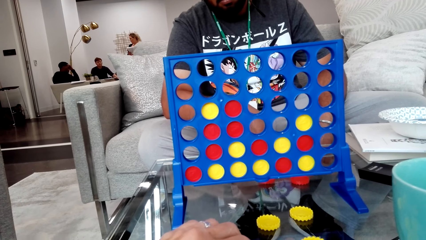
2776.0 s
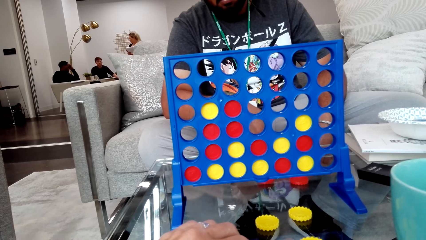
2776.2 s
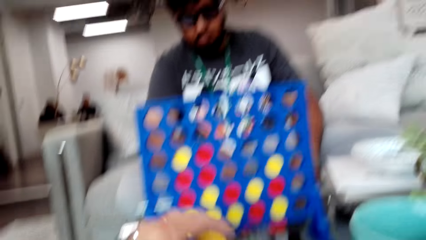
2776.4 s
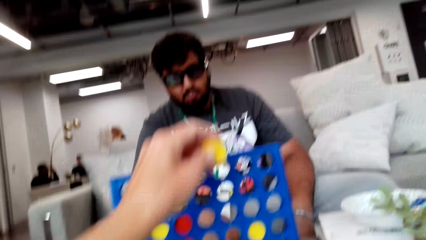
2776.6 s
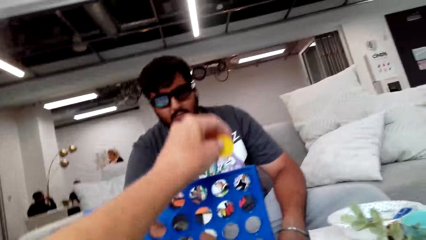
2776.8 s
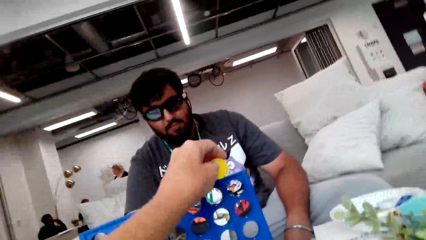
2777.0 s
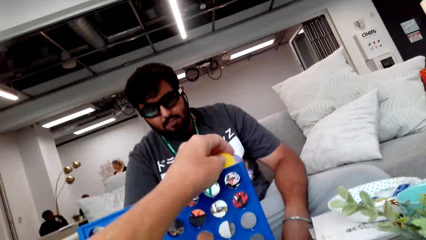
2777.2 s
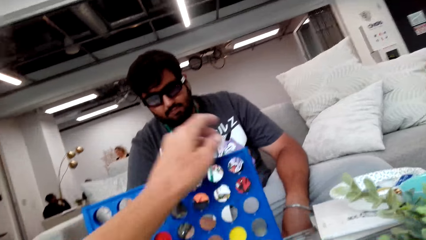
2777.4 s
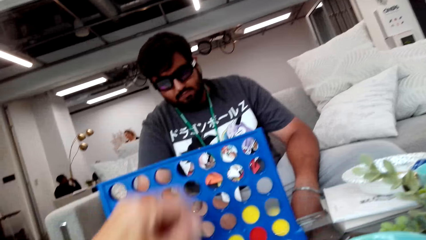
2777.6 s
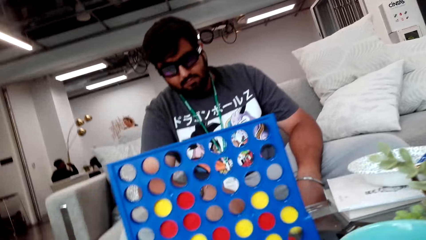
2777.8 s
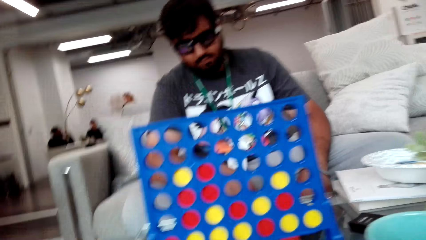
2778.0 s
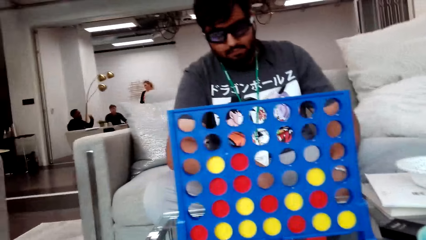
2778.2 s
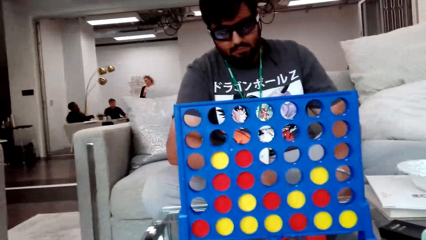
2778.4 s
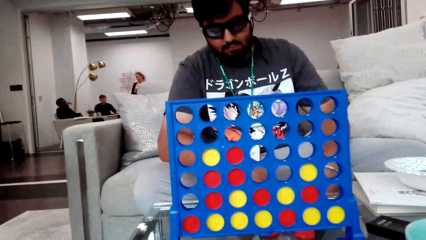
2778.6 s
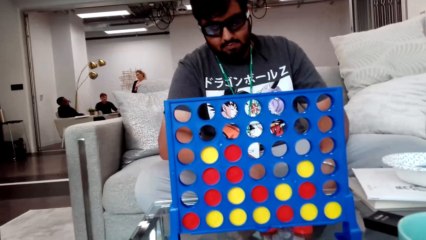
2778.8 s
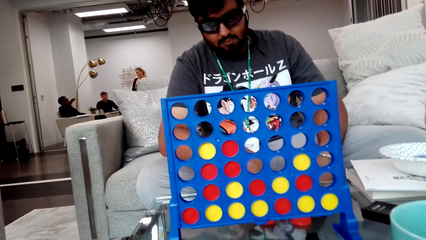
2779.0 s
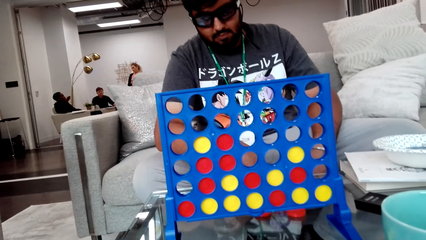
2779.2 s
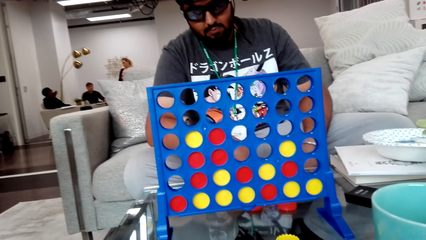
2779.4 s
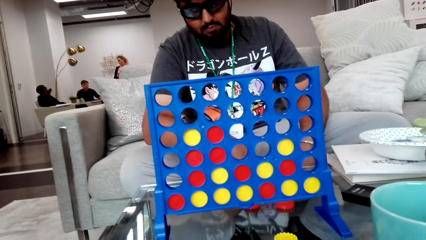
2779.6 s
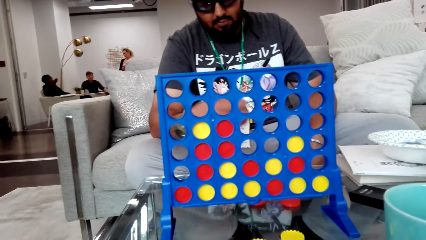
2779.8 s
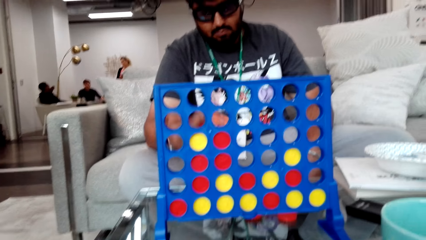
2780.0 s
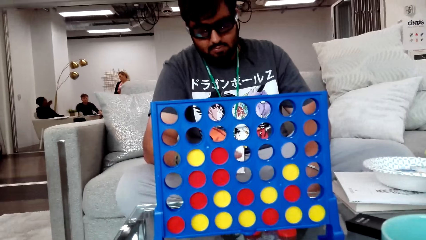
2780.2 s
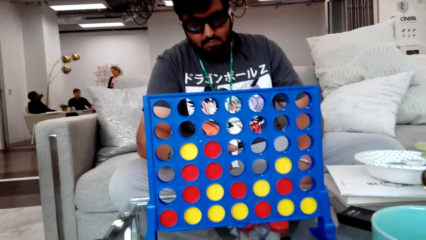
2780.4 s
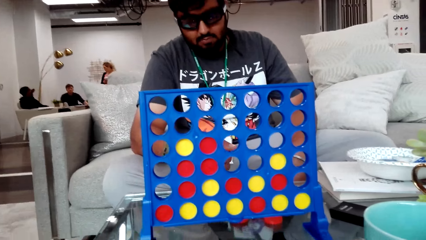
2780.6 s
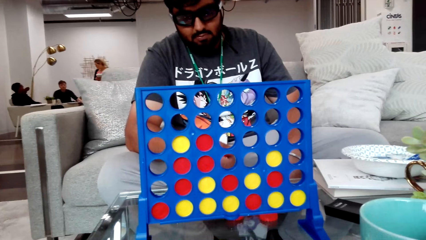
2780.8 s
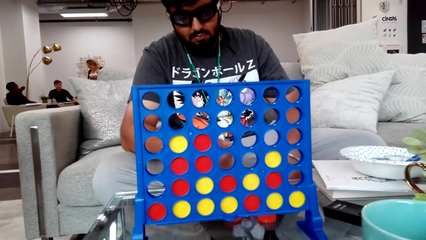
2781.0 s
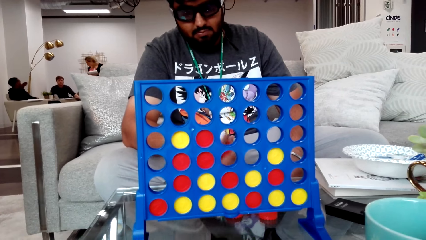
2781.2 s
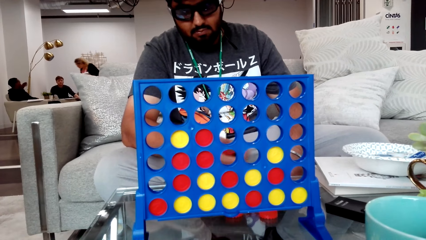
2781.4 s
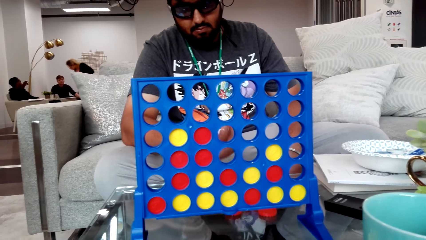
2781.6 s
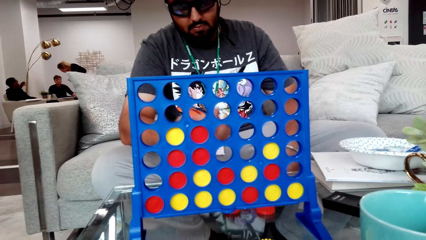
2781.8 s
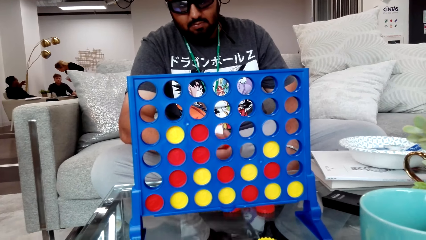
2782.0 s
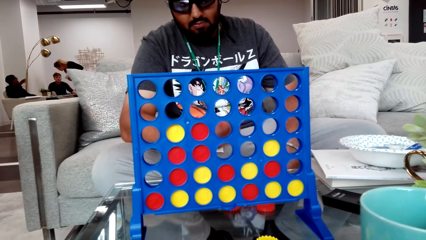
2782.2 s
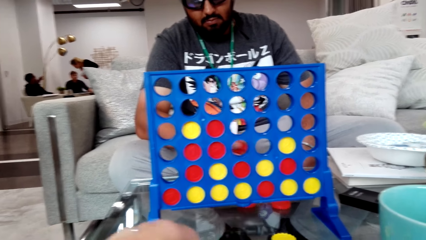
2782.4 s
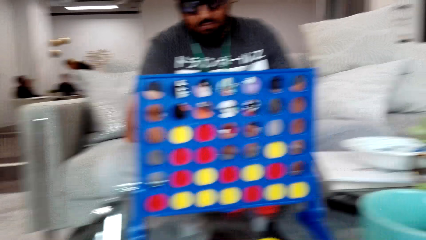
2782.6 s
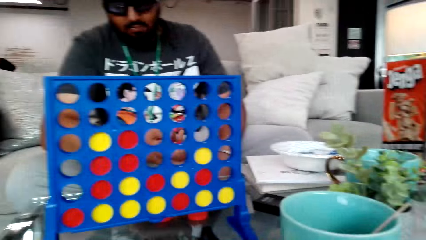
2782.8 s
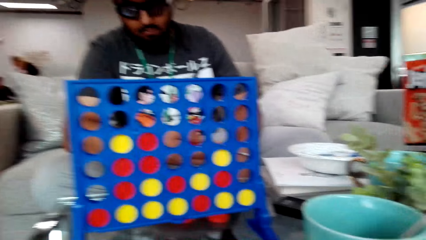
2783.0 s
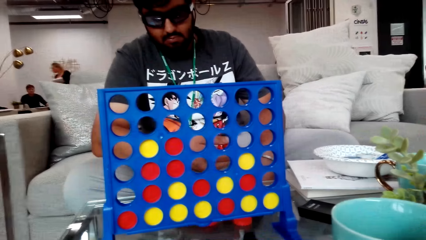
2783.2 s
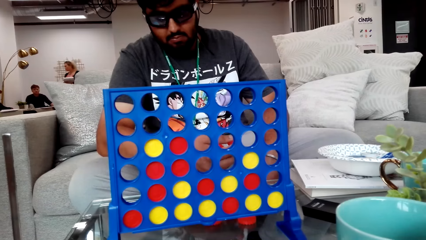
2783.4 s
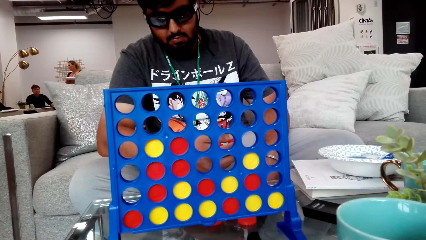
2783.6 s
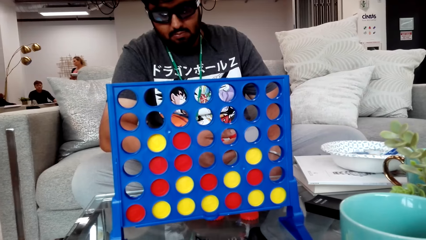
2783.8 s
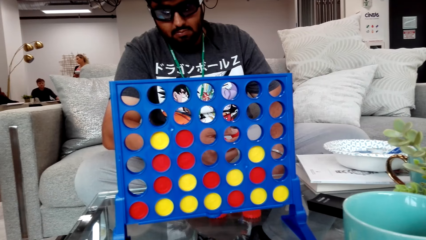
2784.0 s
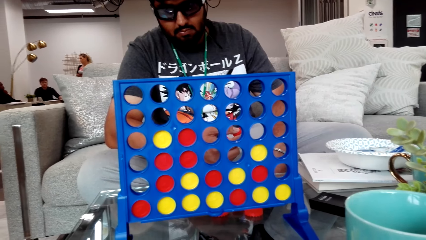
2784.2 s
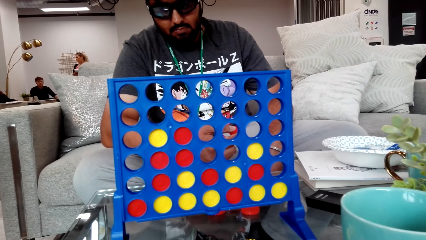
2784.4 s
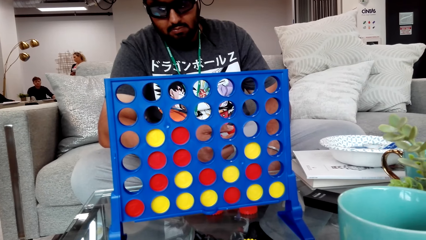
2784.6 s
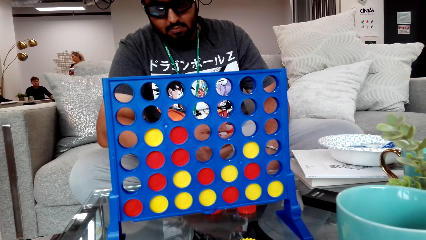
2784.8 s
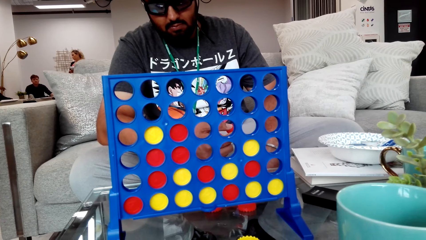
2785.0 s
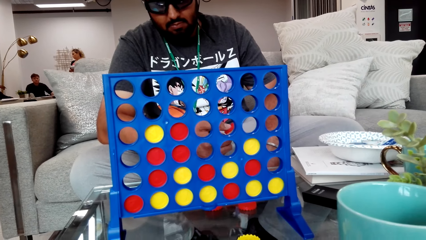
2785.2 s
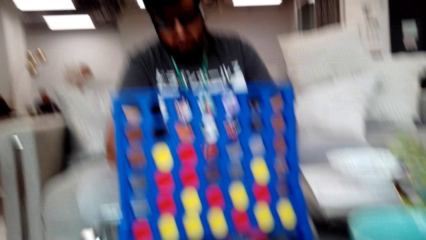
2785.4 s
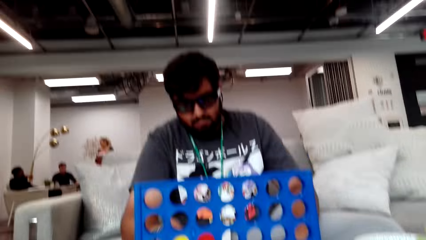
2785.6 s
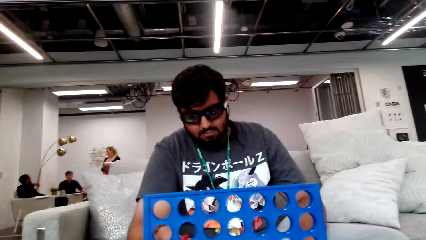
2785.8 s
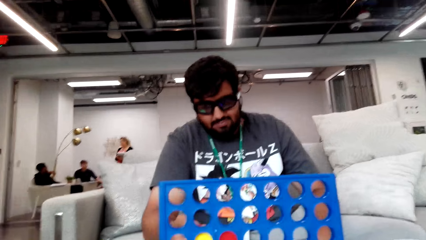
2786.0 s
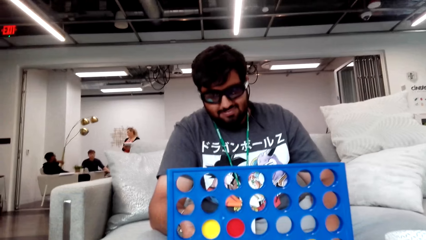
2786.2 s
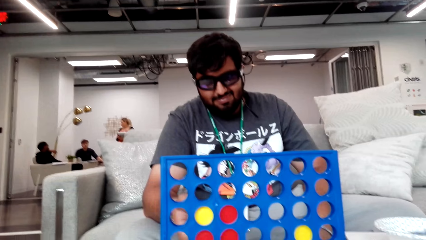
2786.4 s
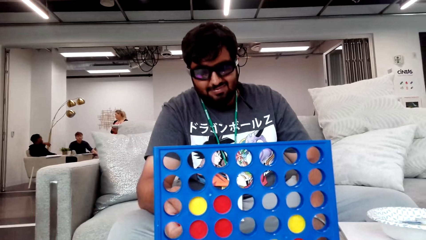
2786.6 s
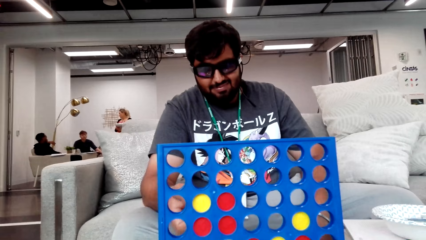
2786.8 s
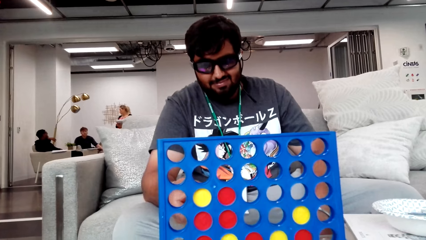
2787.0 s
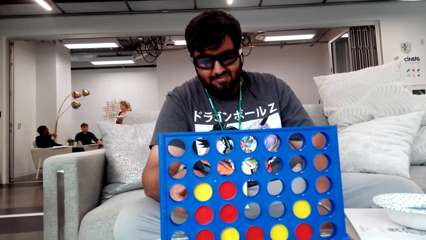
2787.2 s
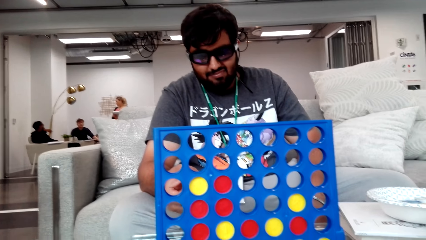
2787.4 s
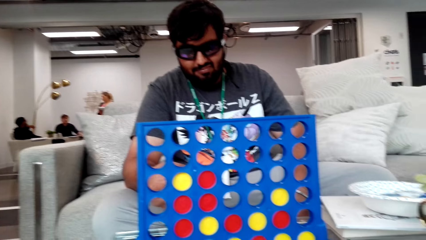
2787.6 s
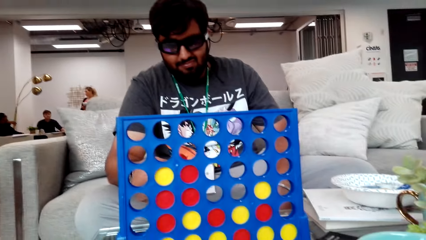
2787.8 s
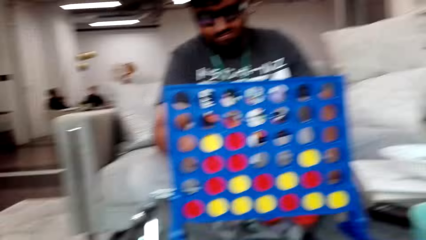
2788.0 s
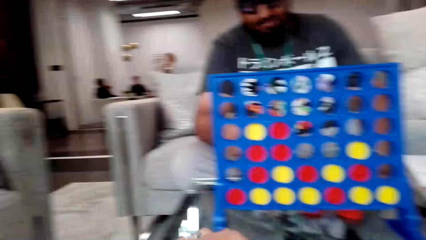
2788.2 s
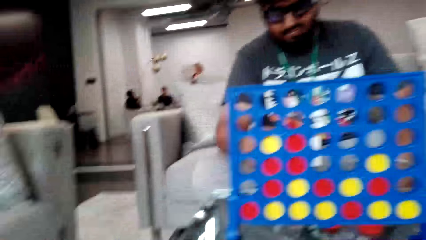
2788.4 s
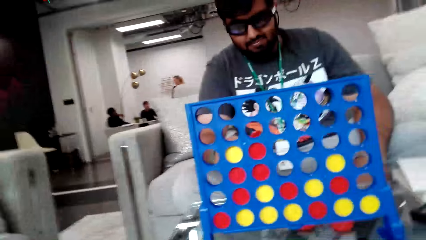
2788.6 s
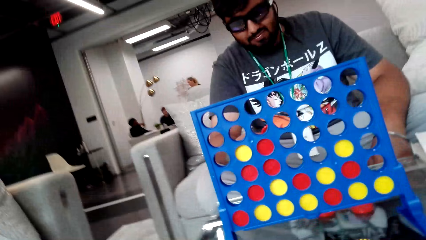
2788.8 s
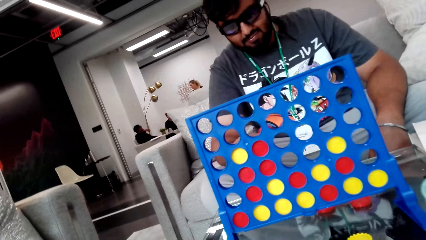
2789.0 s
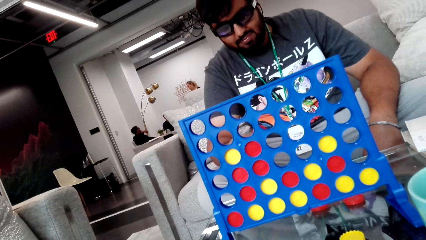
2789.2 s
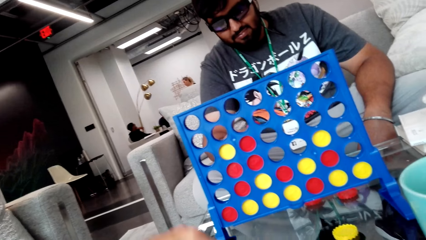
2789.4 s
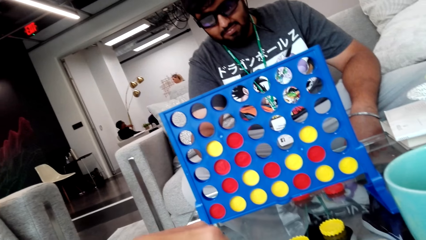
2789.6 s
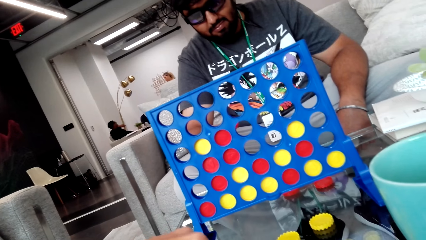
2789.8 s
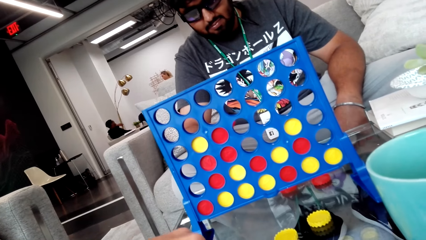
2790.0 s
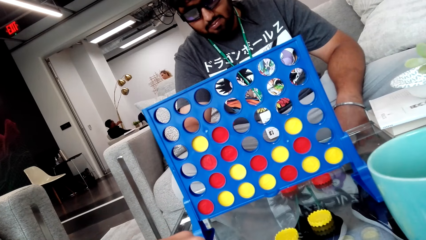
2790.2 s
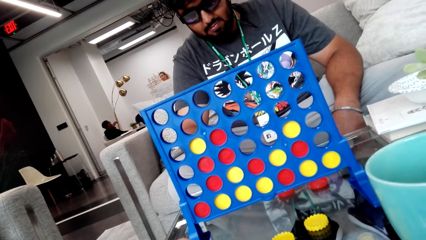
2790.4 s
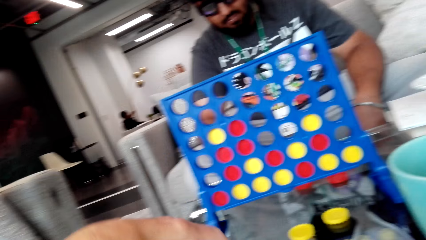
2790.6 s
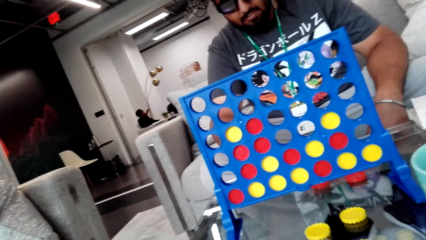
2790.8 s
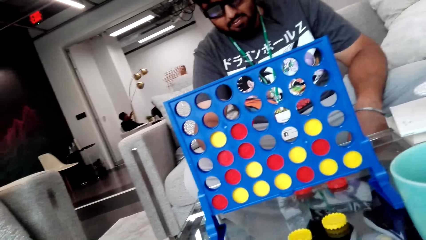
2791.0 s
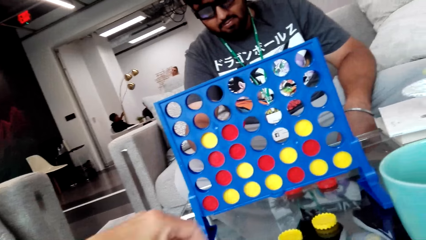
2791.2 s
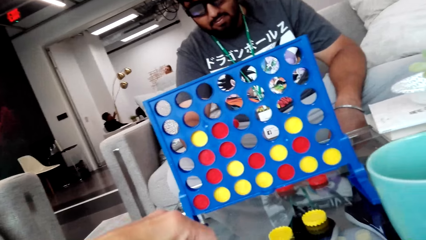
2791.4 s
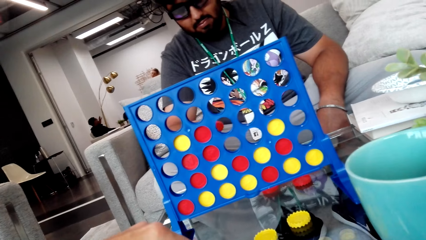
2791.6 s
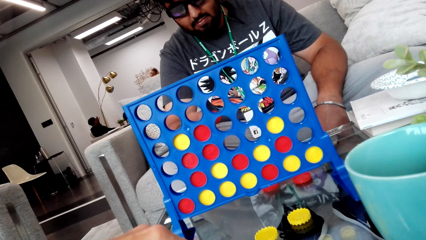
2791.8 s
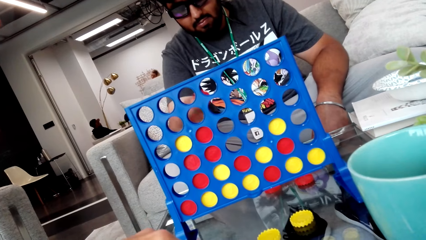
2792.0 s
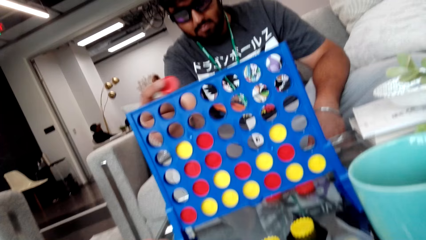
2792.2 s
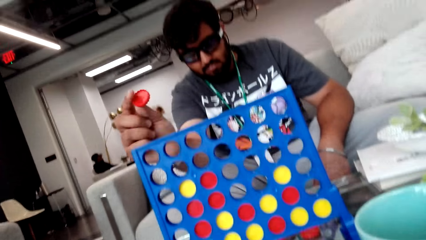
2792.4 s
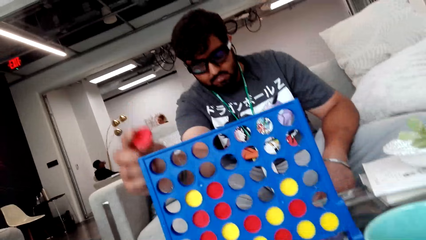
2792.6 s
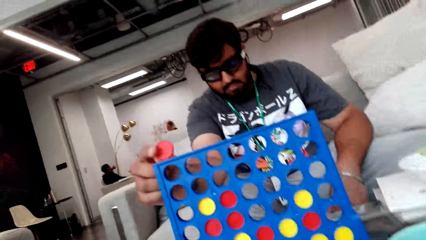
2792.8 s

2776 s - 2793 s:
The camera wearer picks the game chip from the table. They play sorry games and drop the game chip on the strategy board. A person plays with the game chip on the hand. A lady bends in the room. The person shakes hand with poker chips. The lady stands upright in the room. The camera wearer looks around. The person picks the game chip. The camera wearer looks around.
